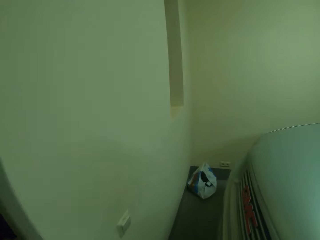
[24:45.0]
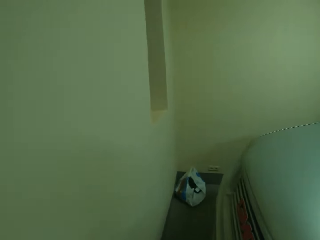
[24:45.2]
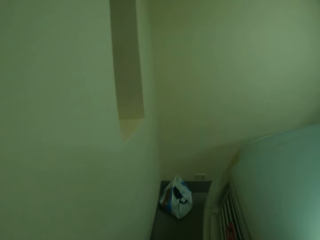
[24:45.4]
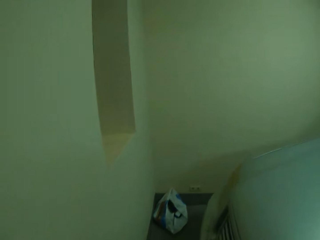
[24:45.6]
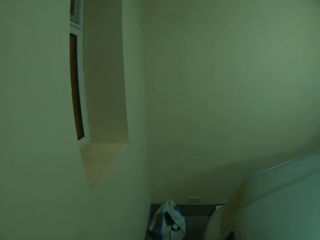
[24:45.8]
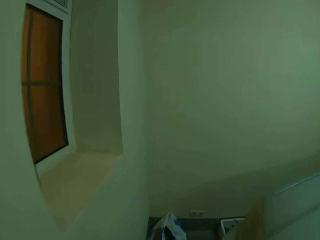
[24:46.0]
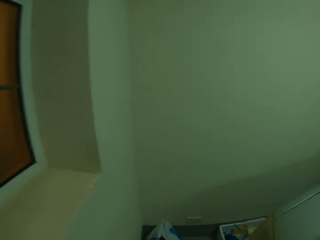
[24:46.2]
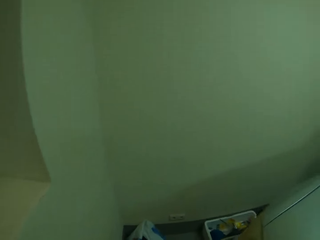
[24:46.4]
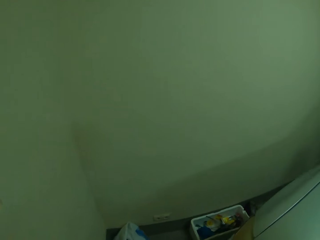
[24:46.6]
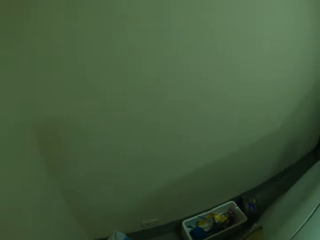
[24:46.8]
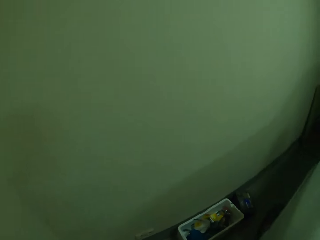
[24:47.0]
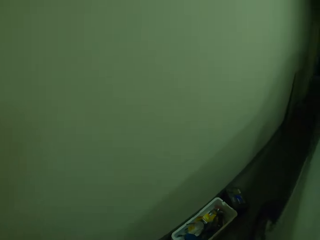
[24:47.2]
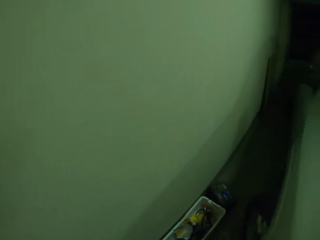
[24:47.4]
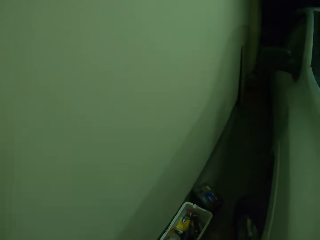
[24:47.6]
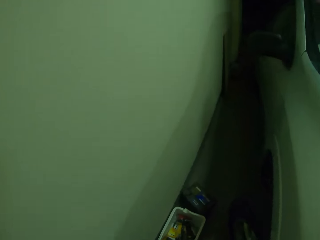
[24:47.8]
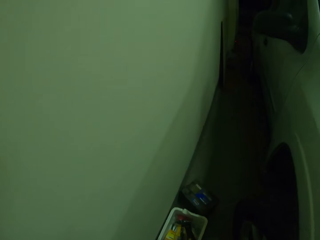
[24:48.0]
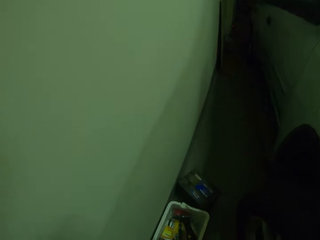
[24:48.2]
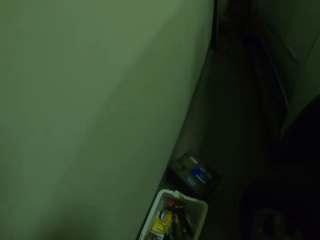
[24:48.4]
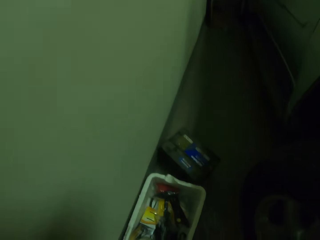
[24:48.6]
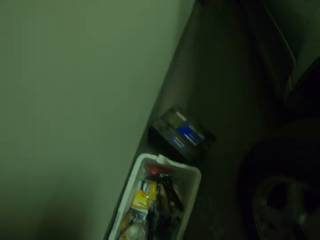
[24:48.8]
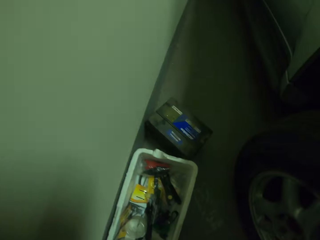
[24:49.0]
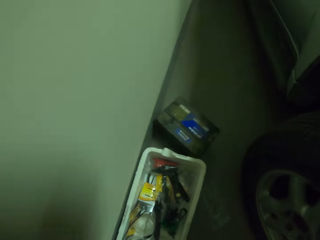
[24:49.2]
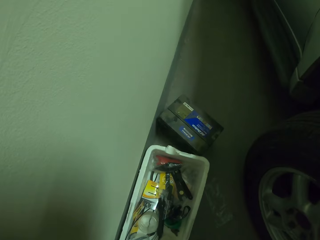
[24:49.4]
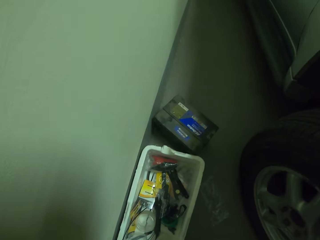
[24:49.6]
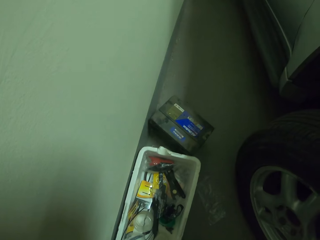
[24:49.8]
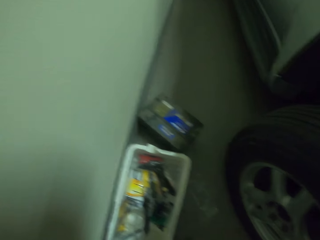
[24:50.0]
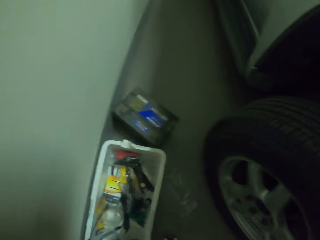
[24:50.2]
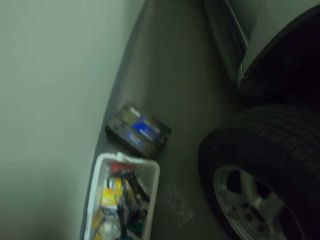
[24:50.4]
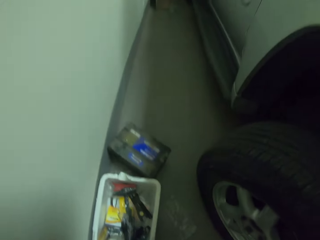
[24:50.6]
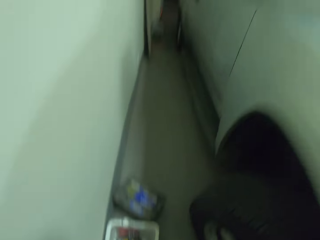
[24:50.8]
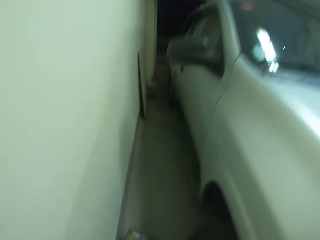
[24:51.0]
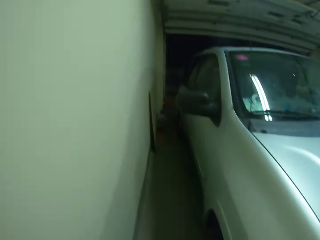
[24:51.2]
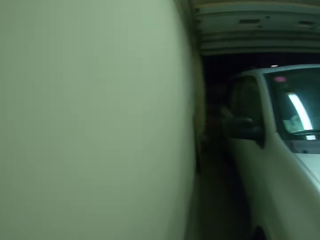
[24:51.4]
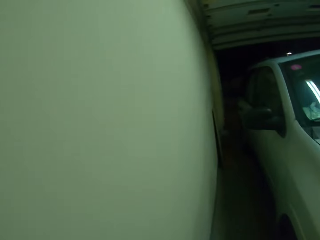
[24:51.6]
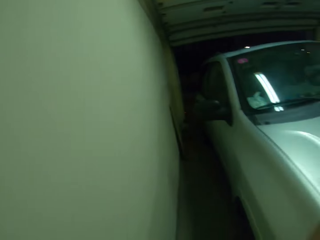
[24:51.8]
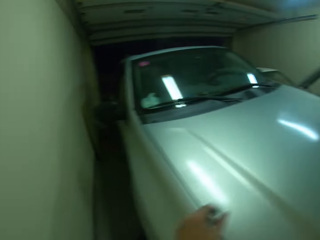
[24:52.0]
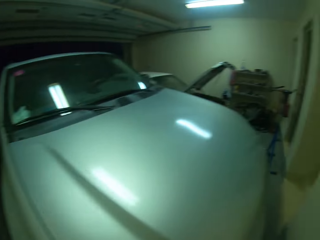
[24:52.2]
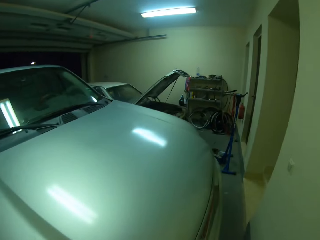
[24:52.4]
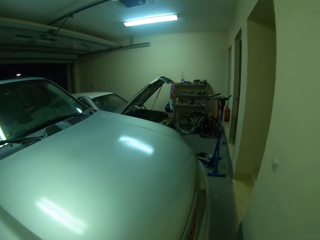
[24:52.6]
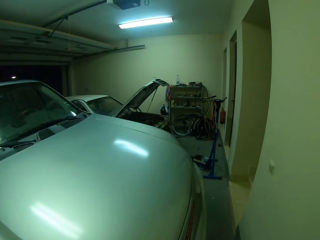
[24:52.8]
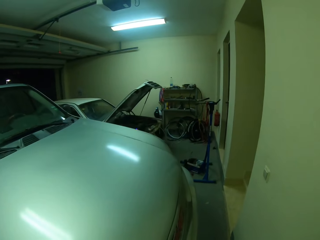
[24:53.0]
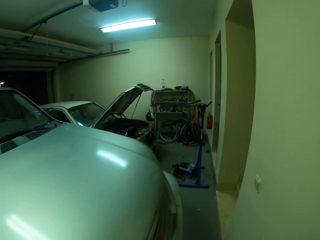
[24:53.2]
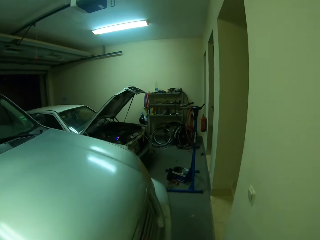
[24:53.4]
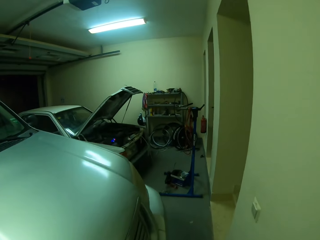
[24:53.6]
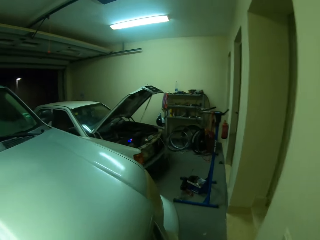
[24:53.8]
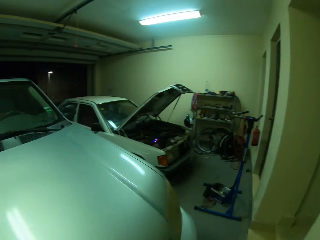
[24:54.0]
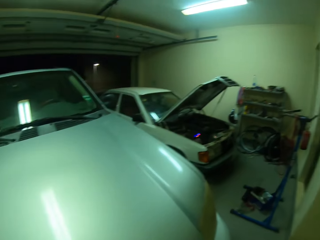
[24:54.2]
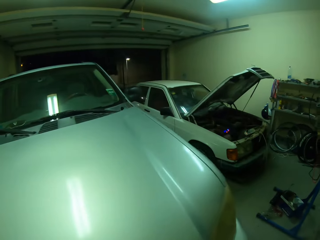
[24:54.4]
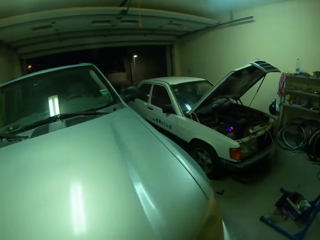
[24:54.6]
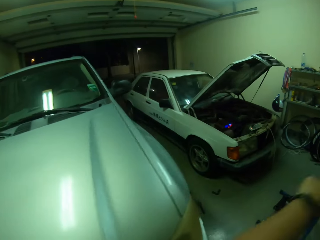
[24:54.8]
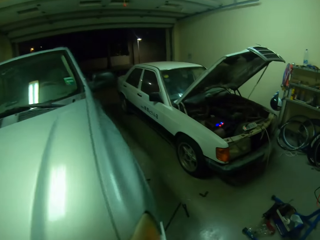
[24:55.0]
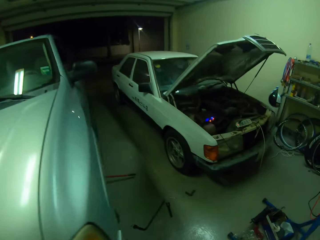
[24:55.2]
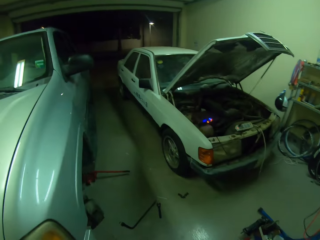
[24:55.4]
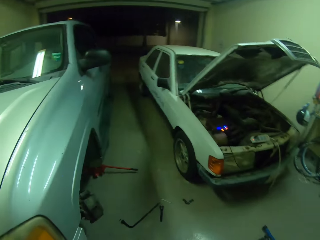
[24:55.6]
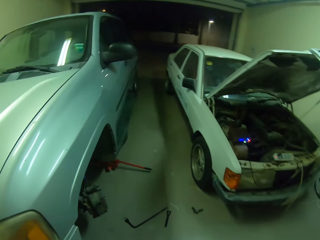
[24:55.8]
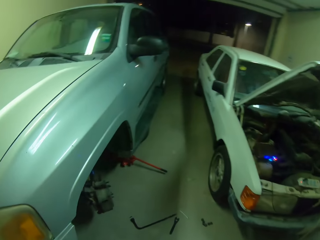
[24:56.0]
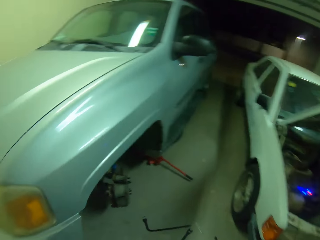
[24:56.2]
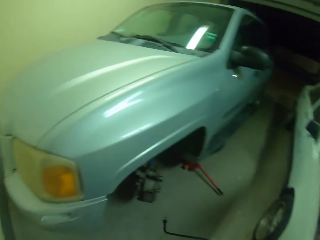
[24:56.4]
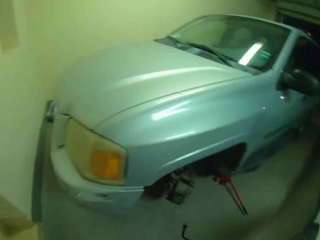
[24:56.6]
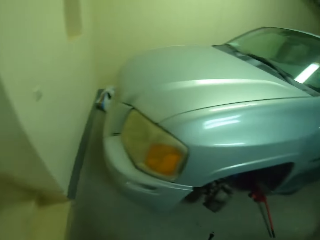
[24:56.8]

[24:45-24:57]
The camera wearer walks around the garage.

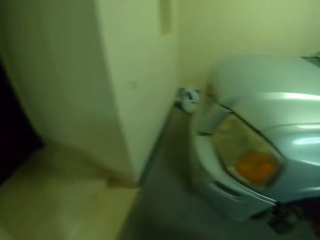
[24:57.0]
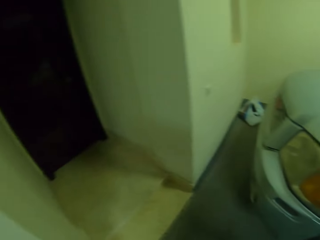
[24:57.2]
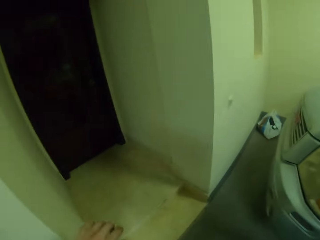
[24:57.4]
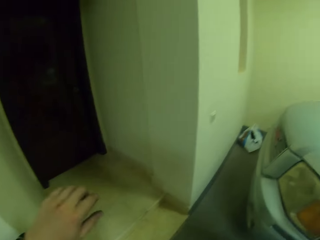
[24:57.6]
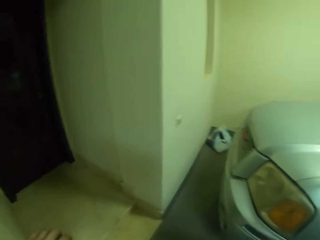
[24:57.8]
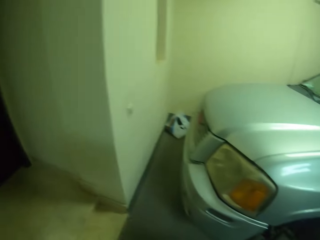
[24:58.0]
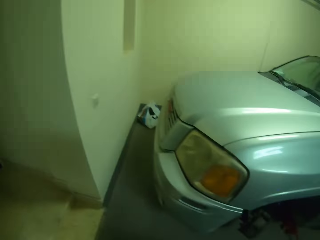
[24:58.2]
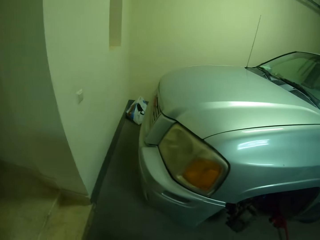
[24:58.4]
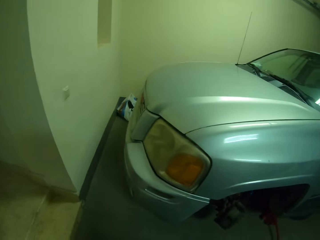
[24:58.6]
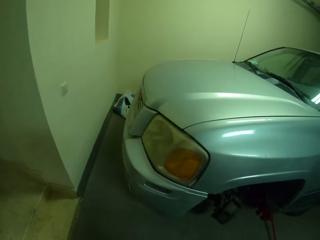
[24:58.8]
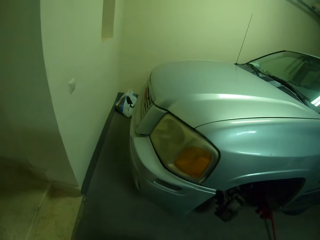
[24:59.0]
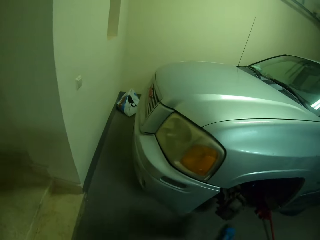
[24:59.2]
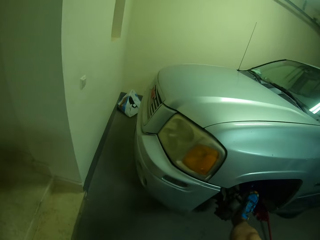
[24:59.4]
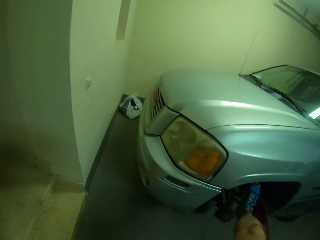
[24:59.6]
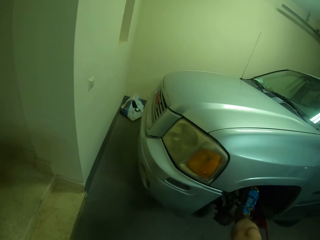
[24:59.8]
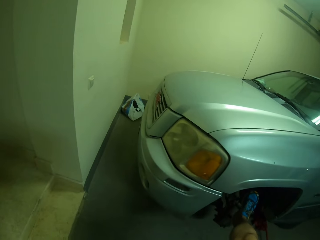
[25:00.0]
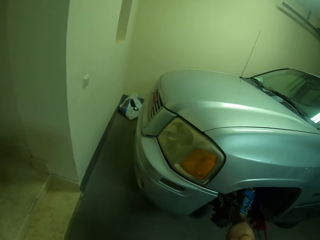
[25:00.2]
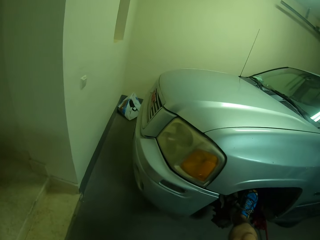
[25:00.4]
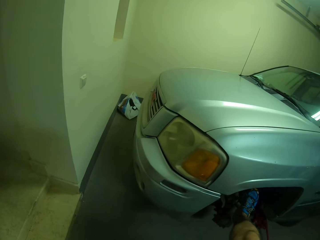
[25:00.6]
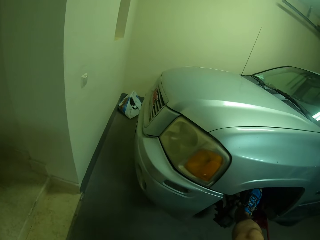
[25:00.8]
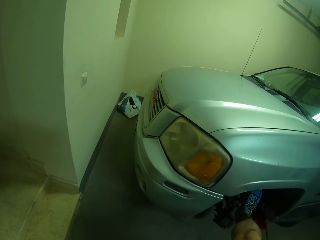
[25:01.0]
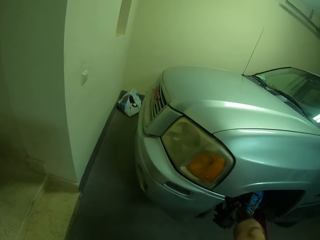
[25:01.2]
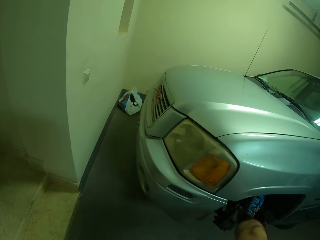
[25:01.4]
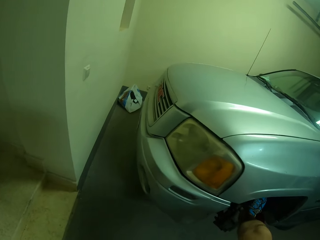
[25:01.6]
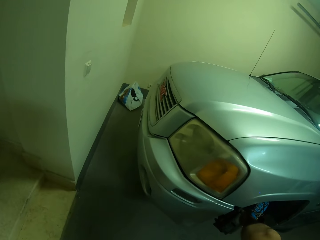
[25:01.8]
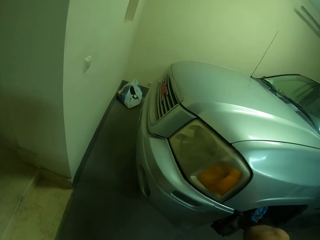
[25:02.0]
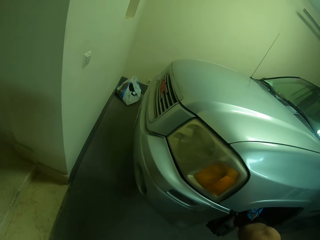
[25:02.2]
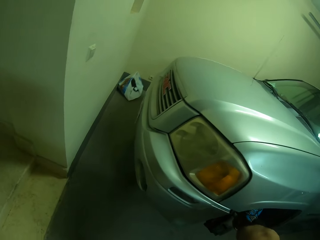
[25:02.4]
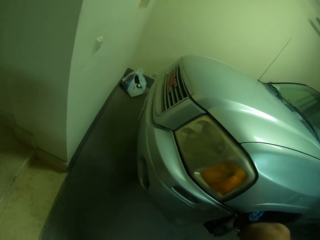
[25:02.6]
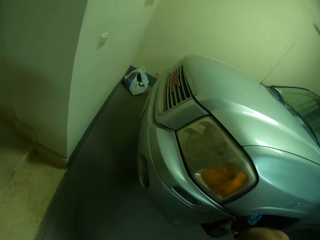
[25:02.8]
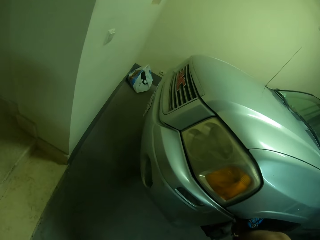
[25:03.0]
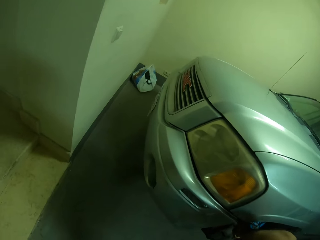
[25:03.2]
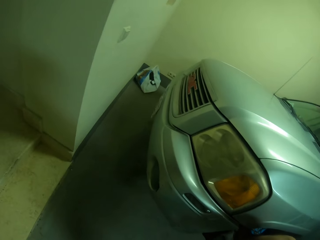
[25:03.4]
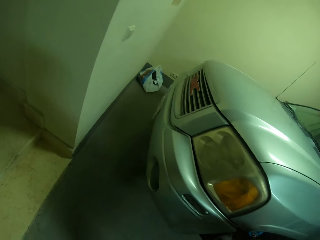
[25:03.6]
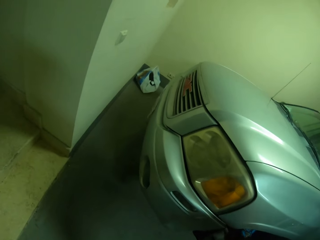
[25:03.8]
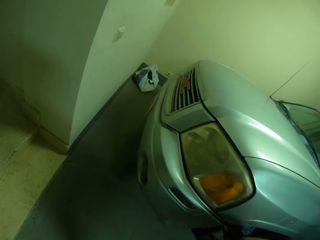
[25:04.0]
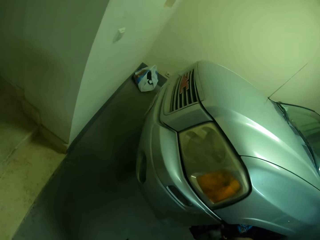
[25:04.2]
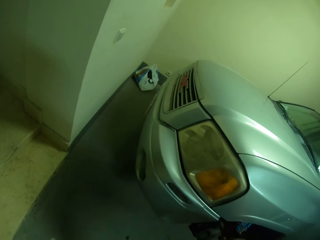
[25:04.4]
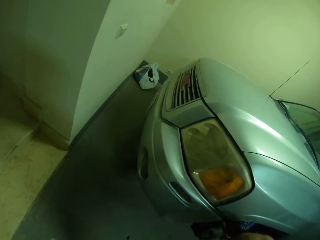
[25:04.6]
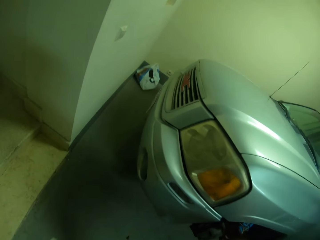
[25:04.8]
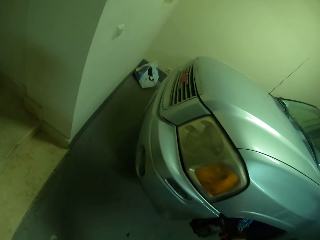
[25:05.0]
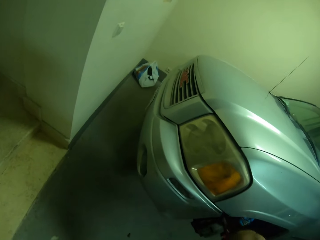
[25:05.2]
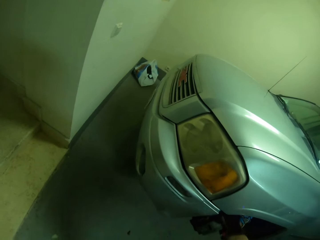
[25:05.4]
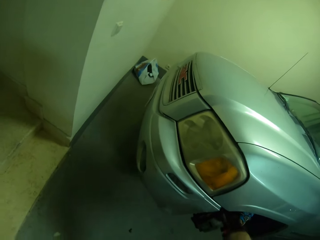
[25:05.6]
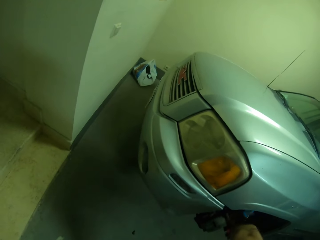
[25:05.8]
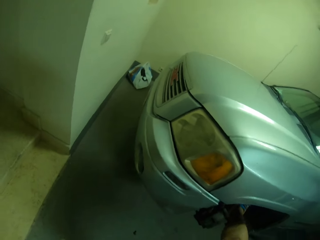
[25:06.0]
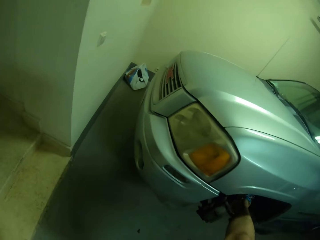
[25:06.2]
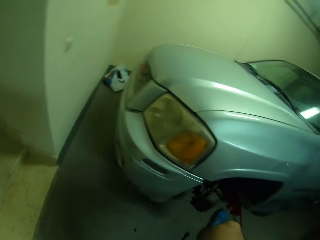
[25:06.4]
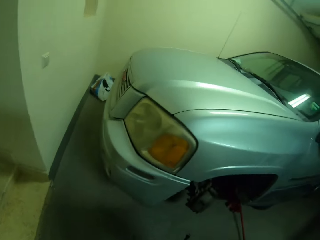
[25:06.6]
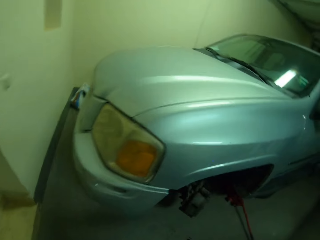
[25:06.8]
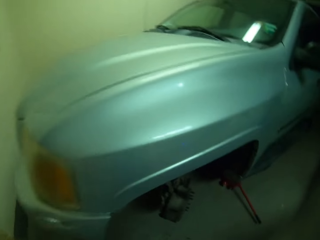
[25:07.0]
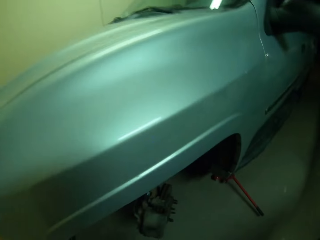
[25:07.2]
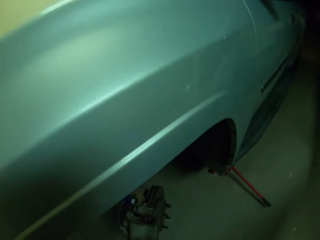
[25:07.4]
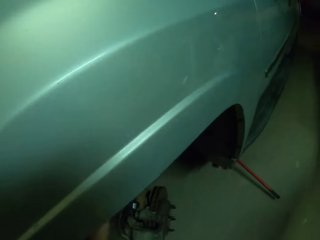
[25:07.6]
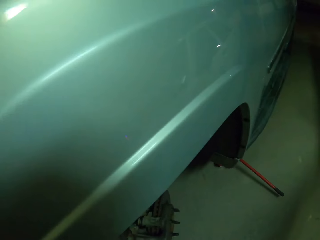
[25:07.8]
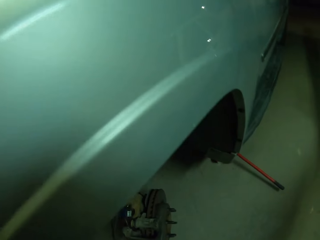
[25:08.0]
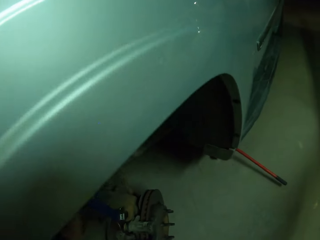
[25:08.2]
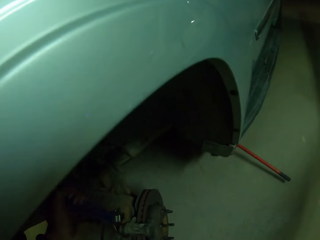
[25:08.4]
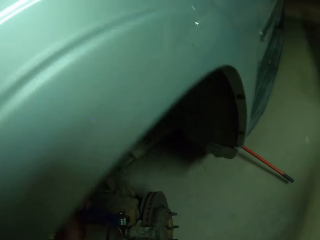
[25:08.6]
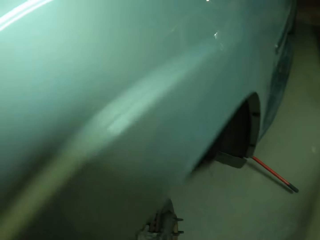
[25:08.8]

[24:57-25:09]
The camera wearer pushes the wheel rim or spanner with a leg.
